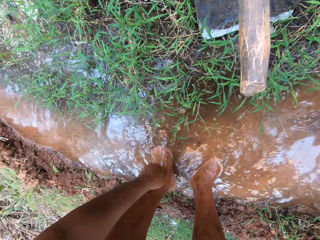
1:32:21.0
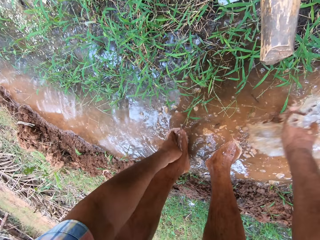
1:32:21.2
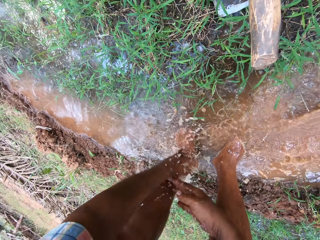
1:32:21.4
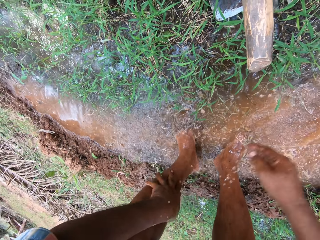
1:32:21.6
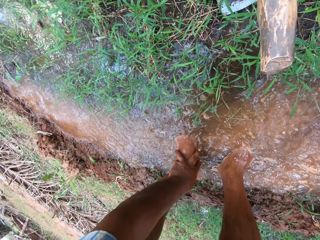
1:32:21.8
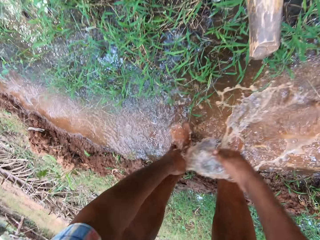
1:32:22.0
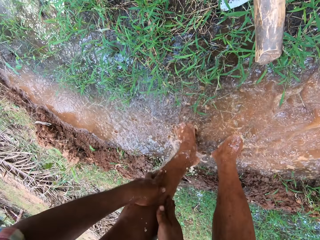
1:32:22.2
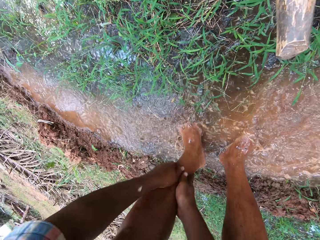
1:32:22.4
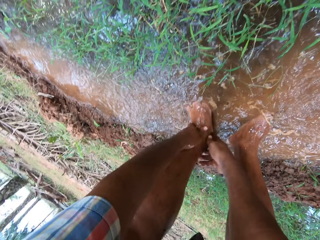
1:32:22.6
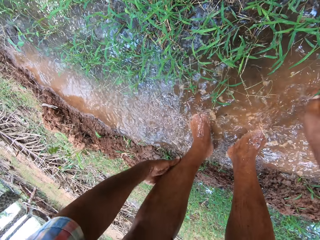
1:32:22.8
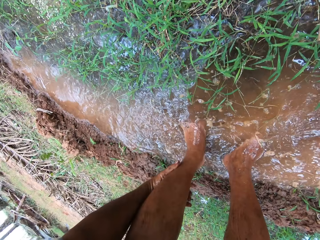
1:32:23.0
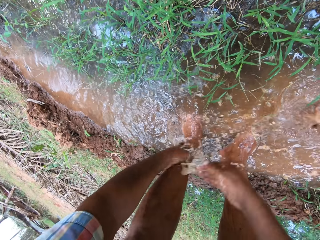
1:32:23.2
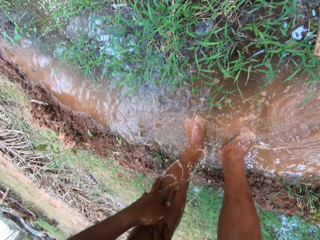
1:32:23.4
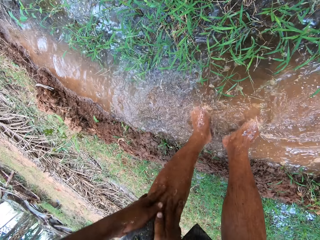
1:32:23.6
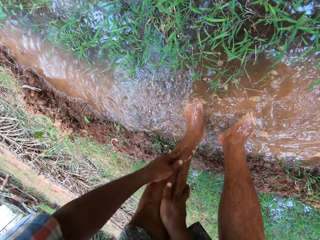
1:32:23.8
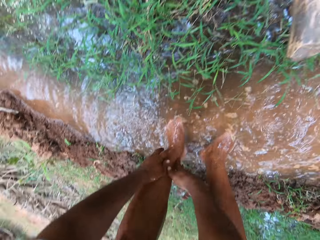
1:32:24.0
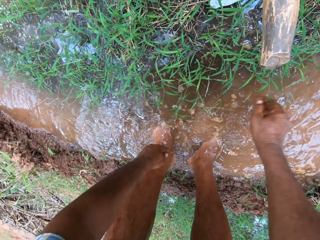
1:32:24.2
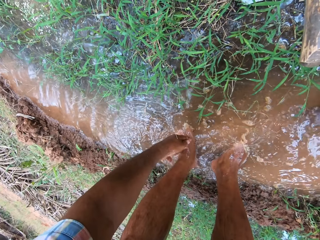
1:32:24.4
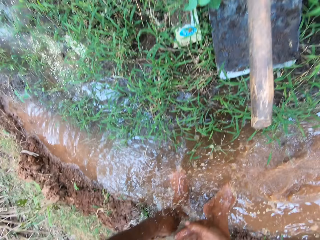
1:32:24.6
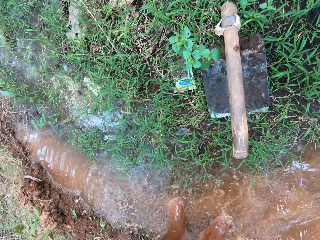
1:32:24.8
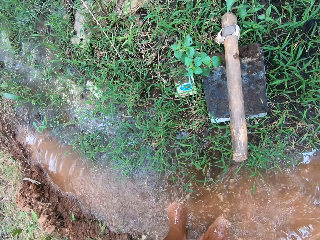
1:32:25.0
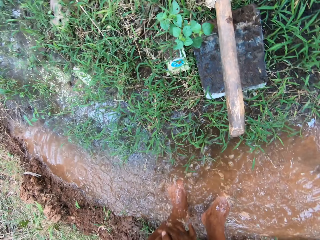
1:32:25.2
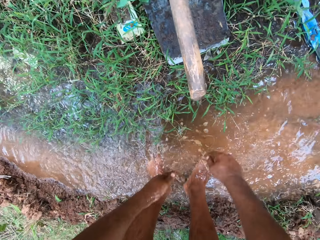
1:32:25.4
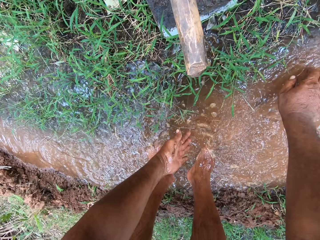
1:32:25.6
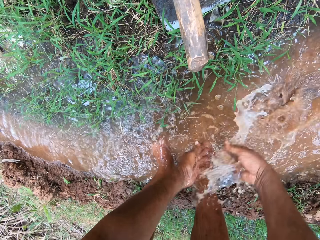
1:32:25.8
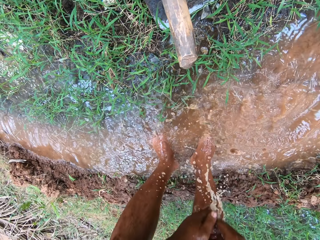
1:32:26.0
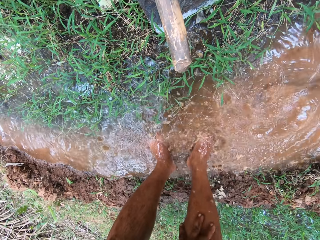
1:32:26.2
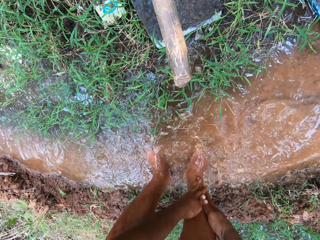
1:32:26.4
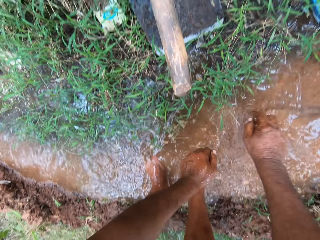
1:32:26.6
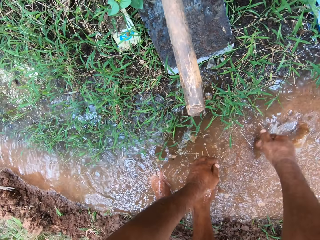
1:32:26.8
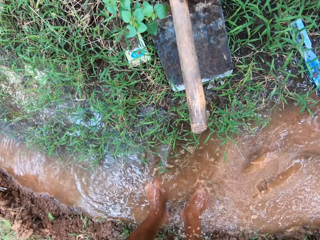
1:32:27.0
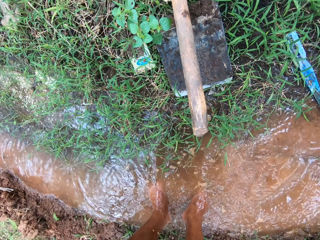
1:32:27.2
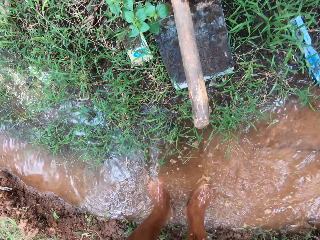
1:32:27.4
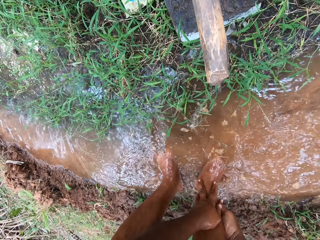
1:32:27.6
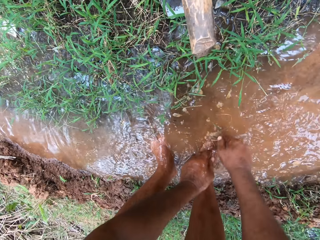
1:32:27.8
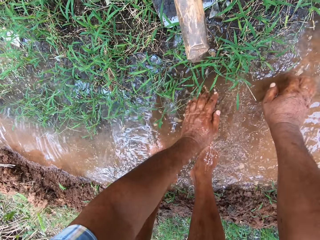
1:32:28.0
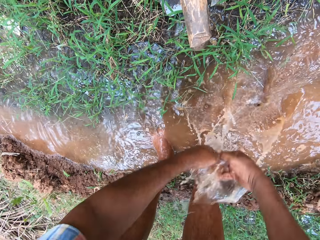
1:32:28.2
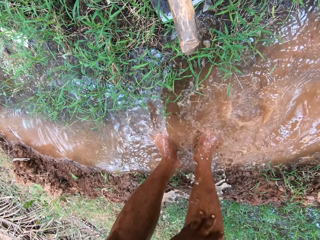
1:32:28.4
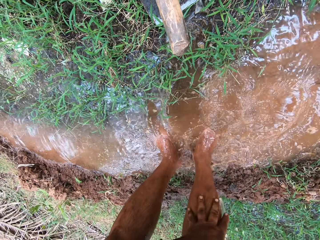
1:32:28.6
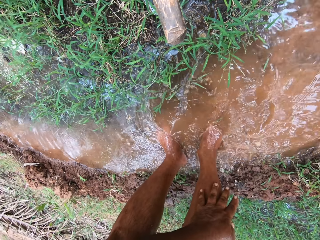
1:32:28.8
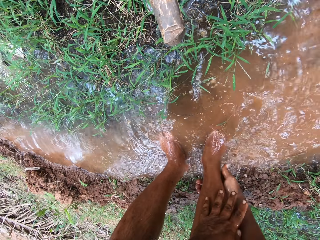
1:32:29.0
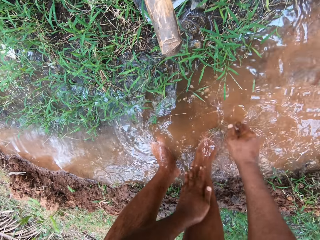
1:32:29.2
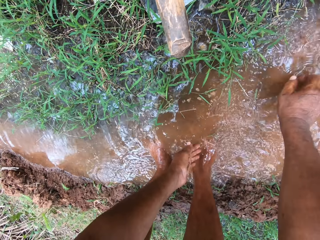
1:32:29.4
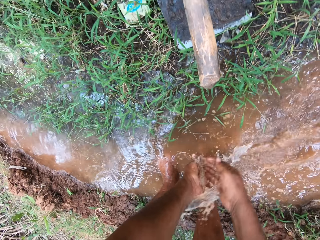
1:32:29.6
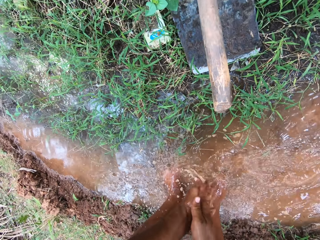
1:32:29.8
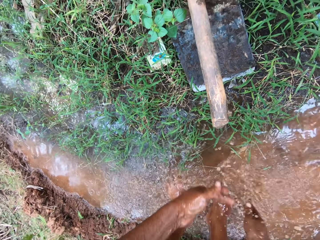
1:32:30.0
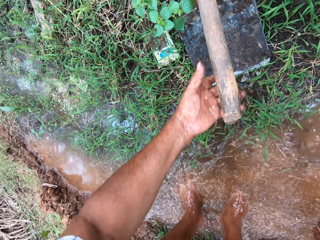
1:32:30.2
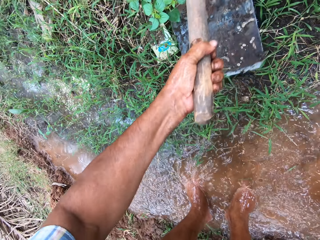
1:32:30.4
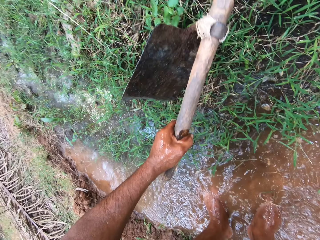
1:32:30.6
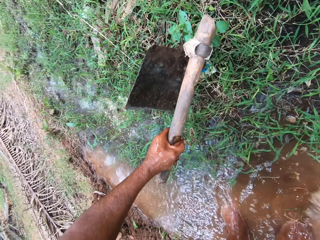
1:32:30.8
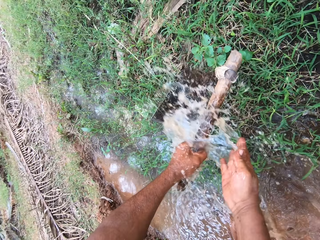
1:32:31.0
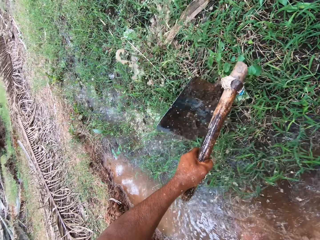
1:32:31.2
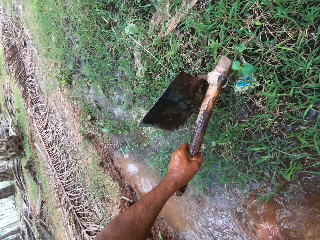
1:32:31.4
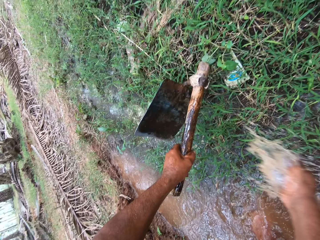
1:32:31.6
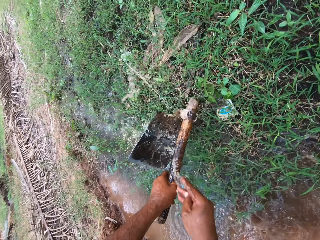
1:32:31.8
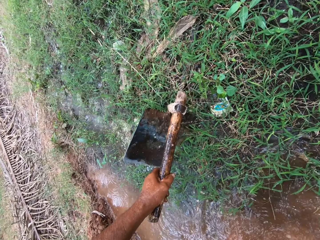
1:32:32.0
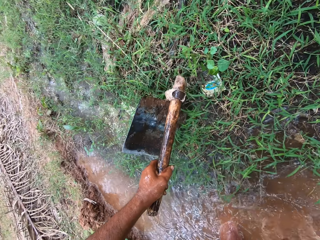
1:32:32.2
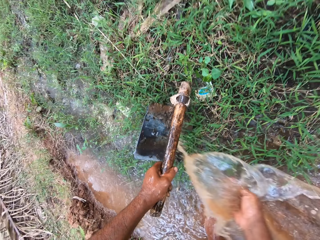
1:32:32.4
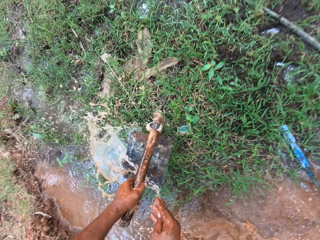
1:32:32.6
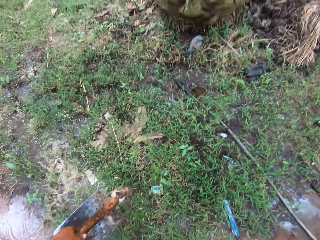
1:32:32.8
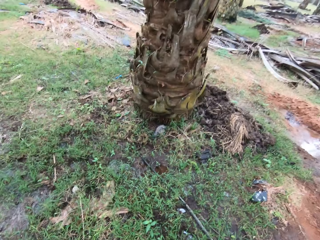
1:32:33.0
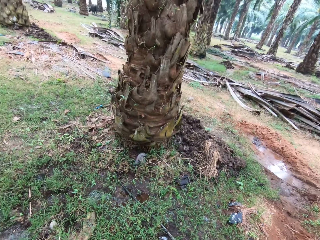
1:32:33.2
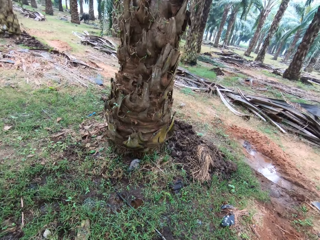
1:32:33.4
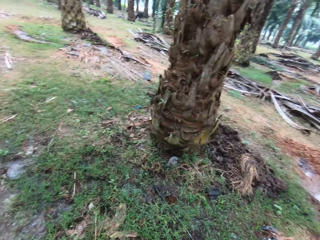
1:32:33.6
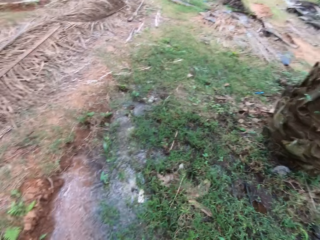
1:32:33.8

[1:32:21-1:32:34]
The camera wearer picks up the hoe. They sprinkle water on the hoe. They wash the hoe.

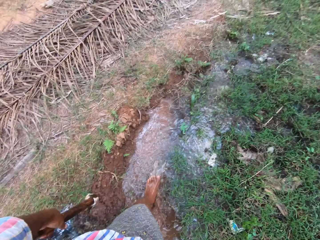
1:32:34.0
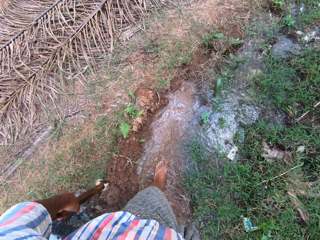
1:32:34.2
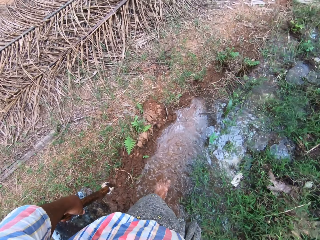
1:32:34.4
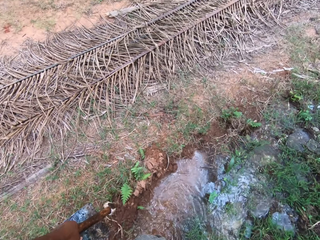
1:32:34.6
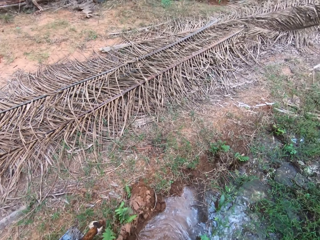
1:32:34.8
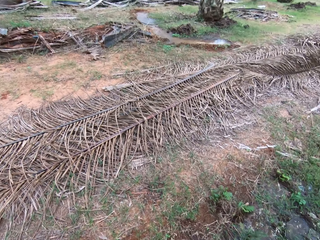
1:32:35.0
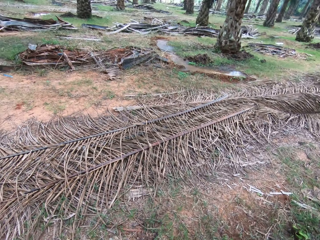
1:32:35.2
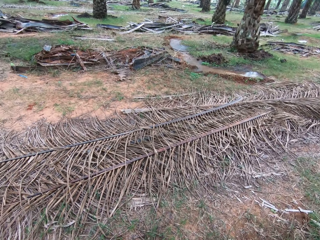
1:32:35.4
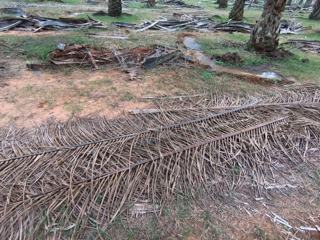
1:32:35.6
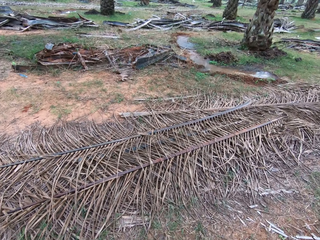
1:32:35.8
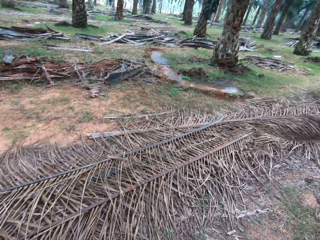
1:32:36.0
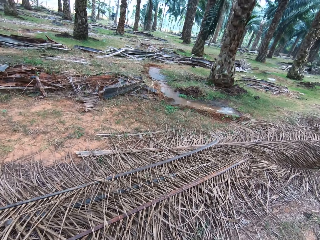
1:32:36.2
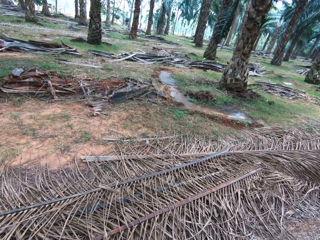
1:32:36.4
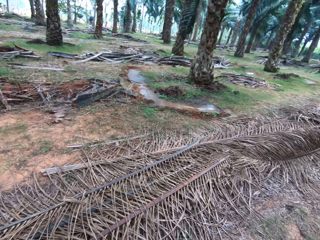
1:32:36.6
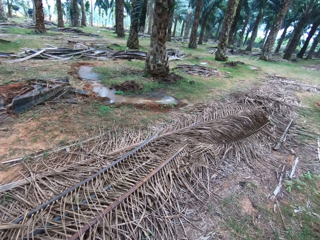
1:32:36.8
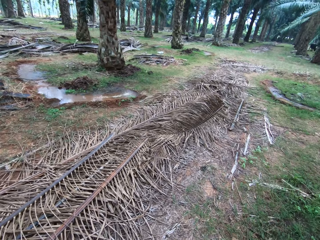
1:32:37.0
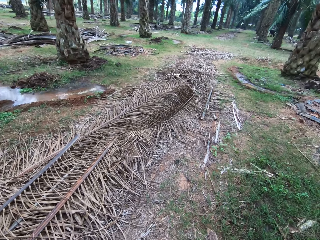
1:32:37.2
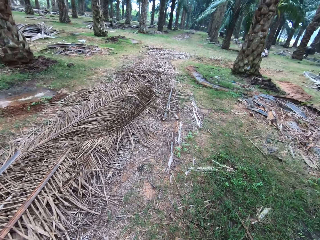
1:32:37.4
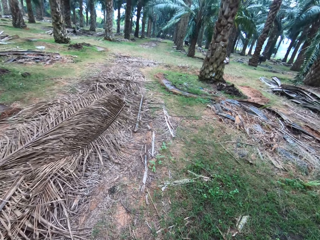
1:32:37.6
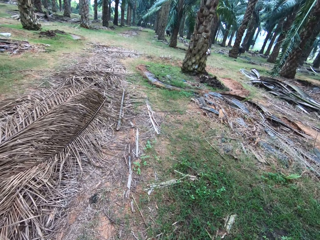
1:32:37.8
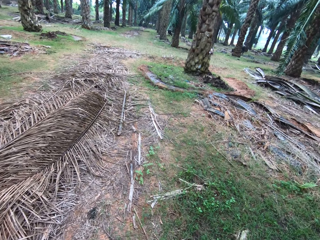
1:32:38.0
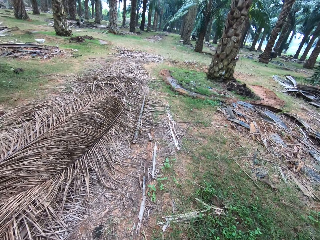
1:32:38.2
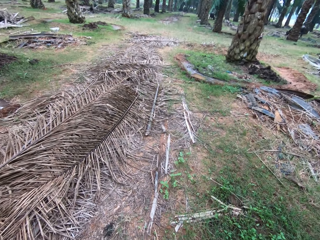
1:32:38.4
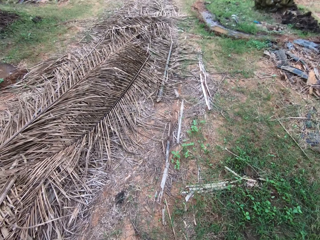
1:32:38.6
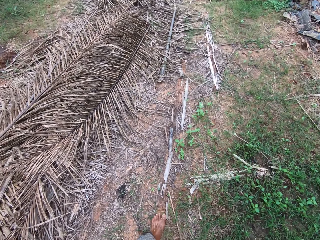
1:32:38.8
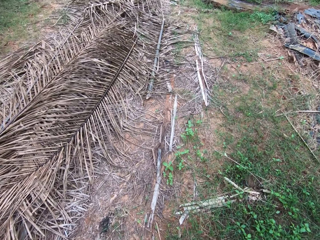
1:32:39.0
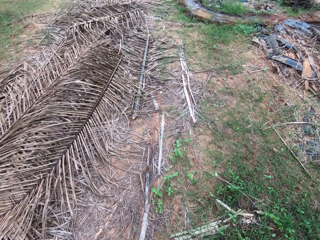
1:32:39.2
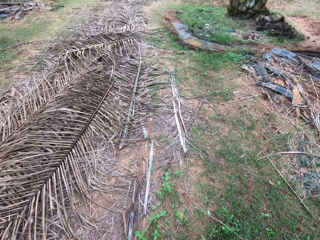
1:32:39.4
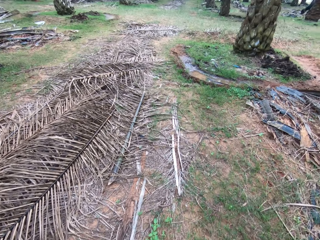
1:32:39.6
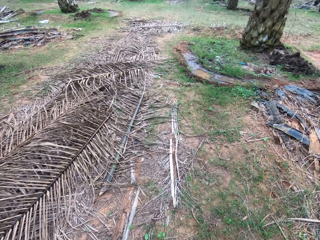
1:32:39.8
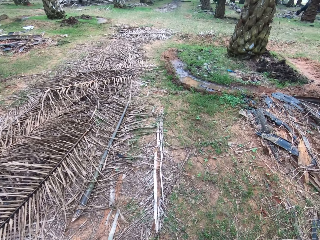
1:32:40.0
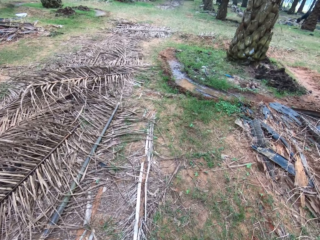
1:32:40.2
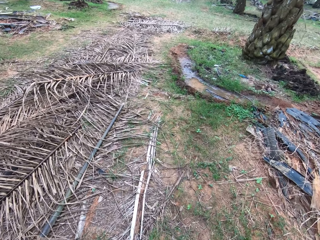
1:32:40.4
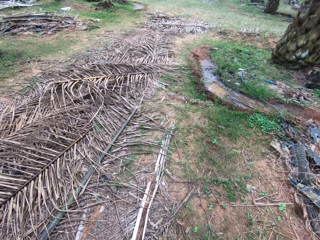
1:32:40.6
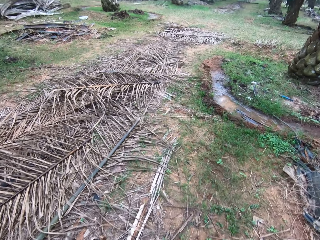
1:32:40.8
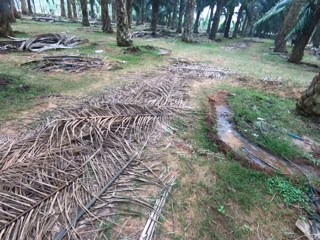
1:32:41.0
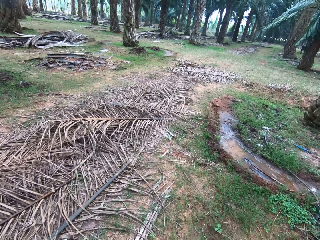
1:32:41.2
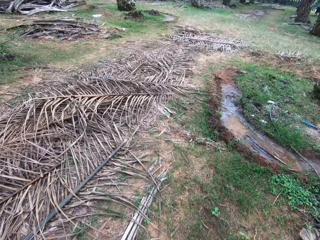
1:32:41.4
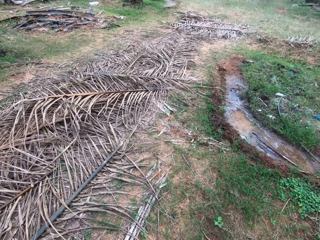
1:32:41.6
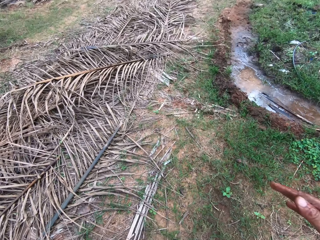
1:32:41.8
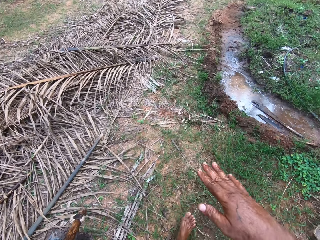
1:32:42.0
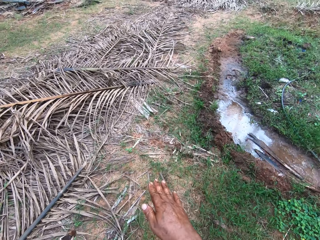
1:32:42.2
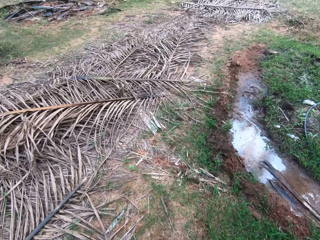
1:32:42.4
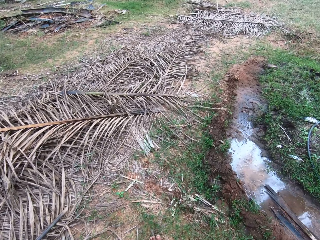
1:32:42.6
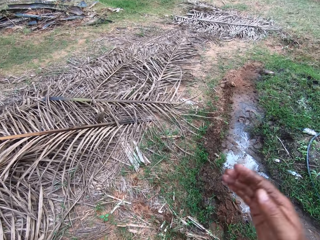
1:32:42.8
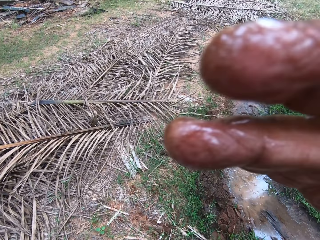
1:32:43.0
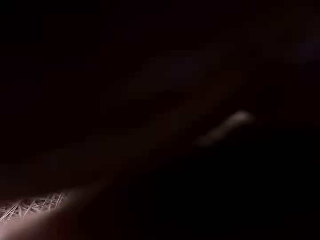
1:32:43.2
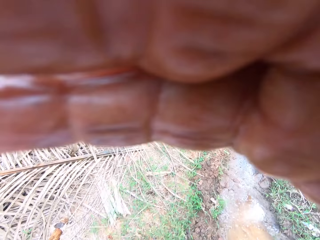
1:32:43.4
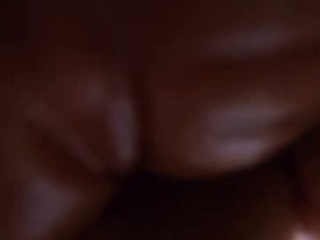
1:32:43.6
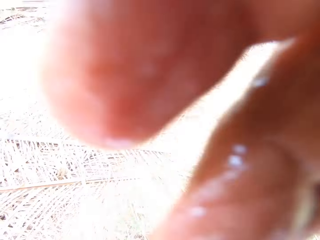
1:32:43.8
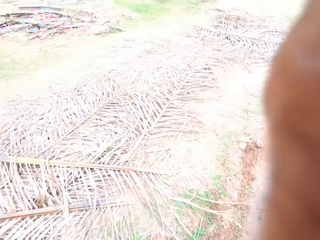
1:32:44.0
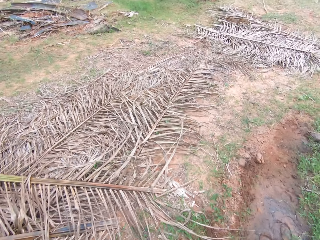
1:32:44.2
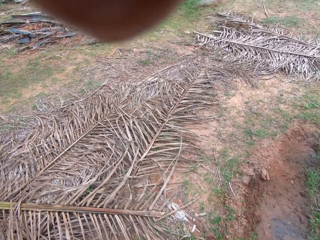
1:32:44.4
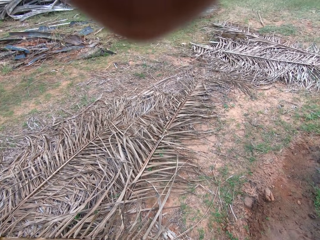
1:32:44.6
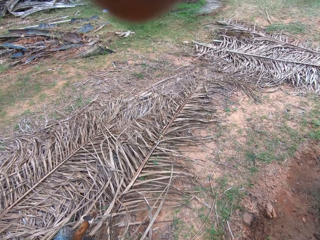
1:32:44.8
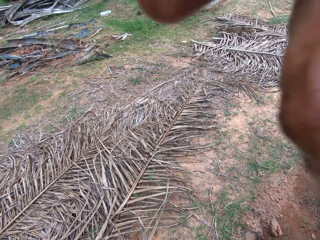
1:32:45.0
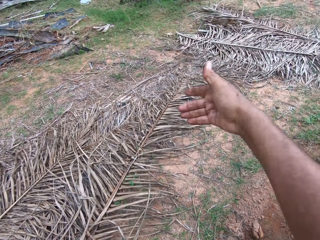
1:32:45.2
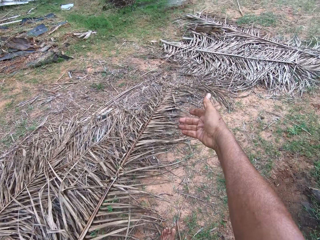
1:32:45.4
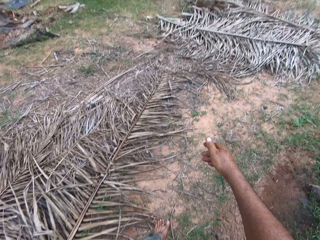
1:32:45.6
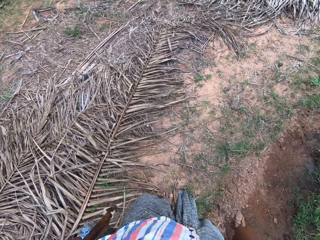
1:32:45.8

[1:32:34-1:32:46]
The camera wearer walks. They look around. They walk around the farm. They move a hand. They move up the hand. They adjust the camera.
